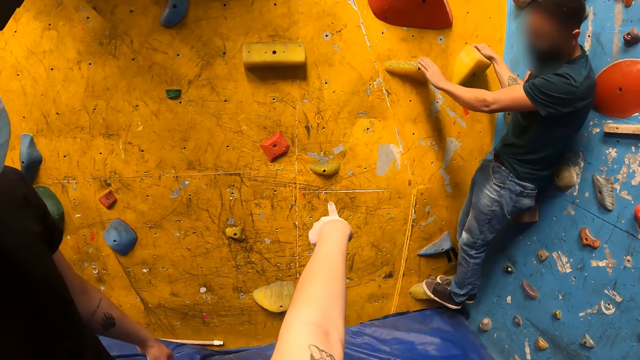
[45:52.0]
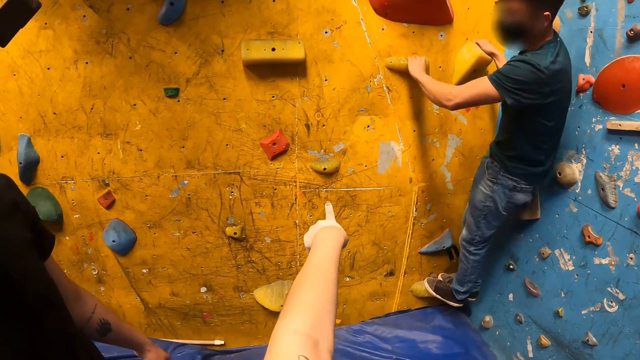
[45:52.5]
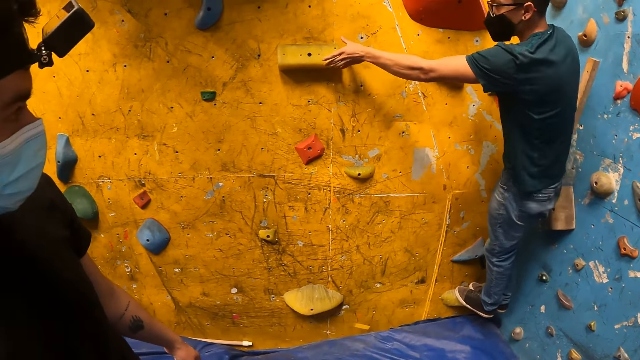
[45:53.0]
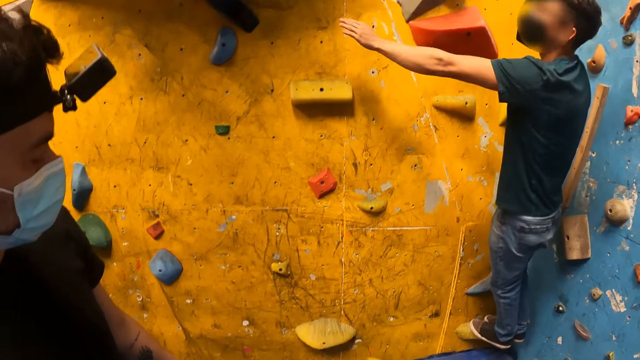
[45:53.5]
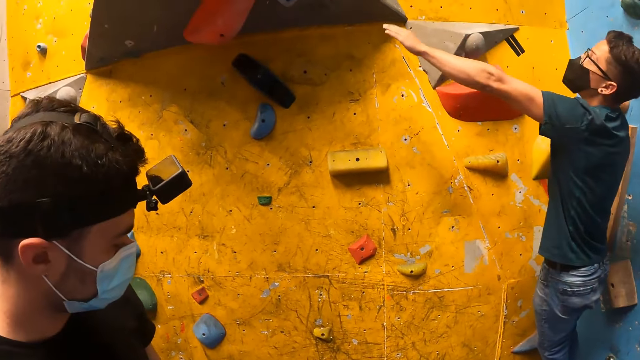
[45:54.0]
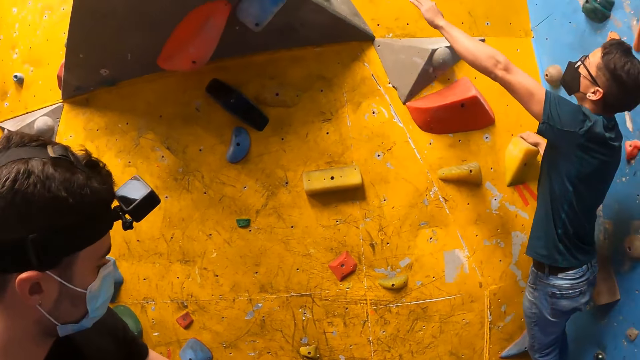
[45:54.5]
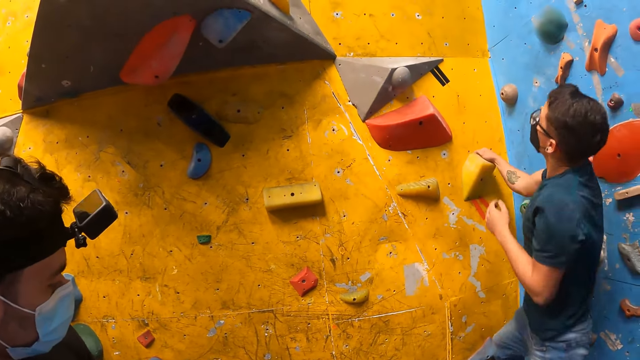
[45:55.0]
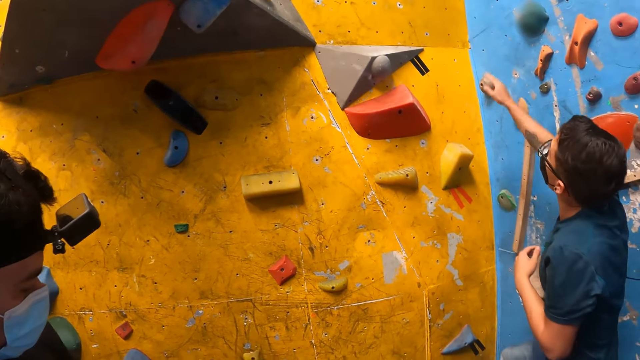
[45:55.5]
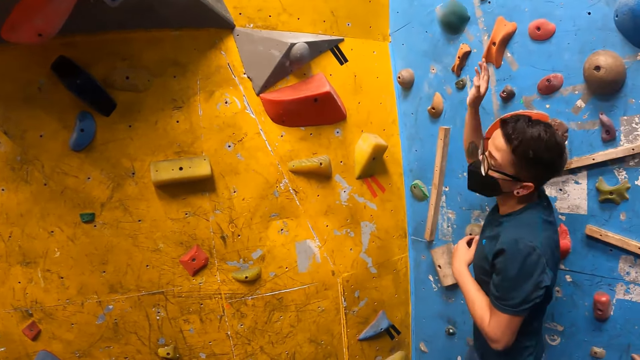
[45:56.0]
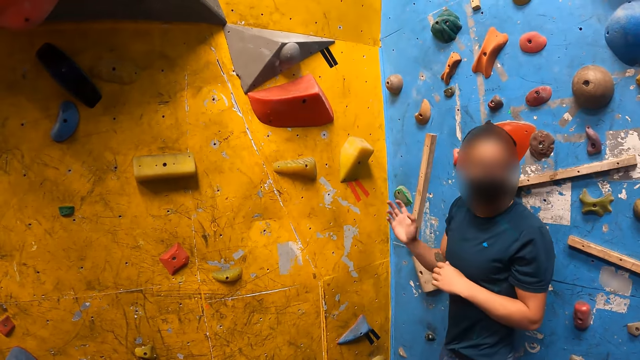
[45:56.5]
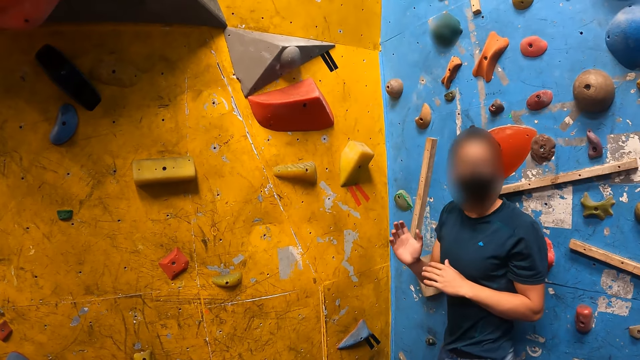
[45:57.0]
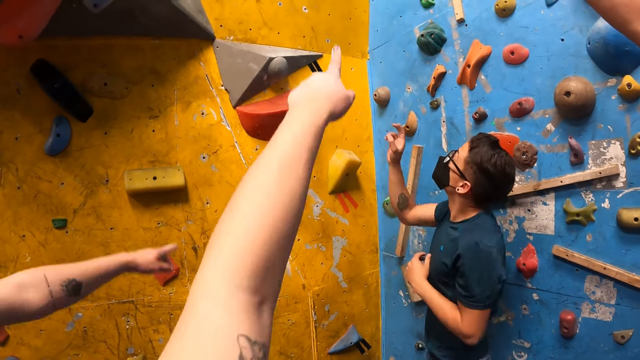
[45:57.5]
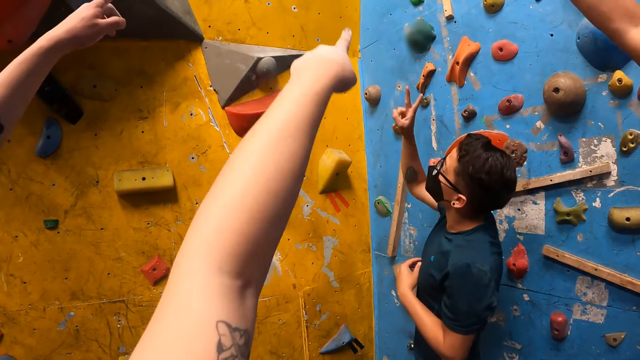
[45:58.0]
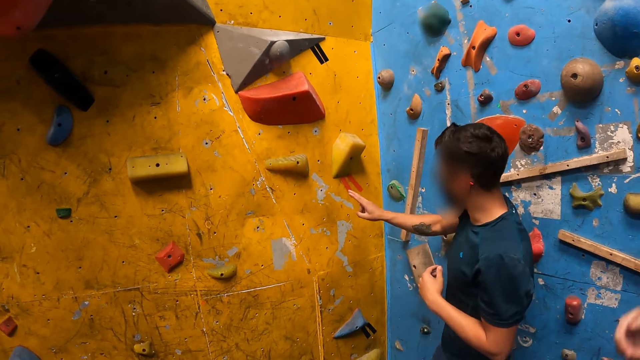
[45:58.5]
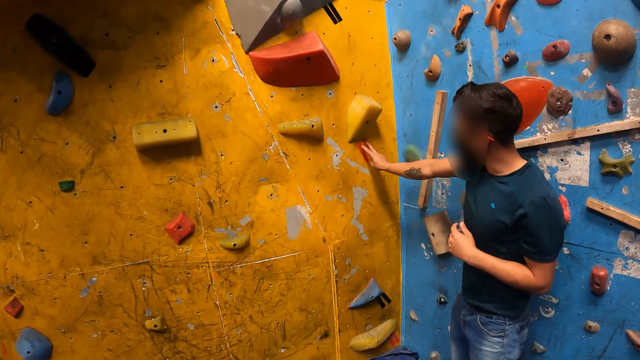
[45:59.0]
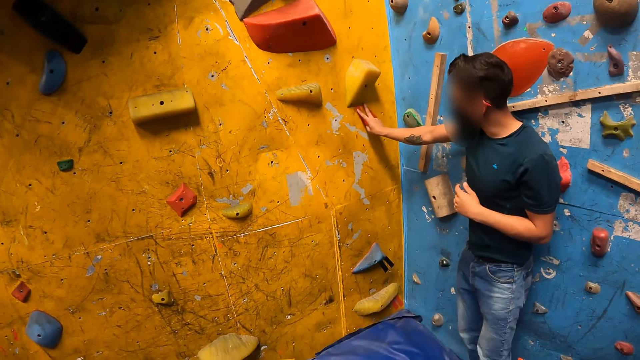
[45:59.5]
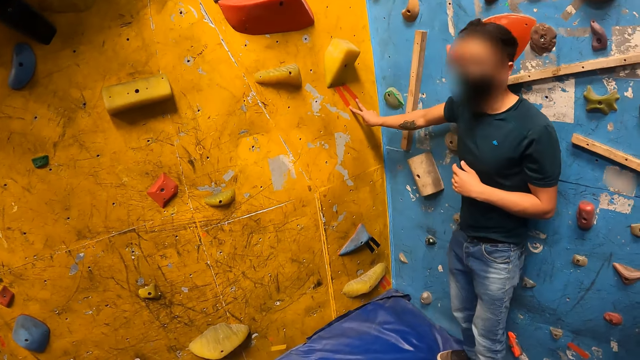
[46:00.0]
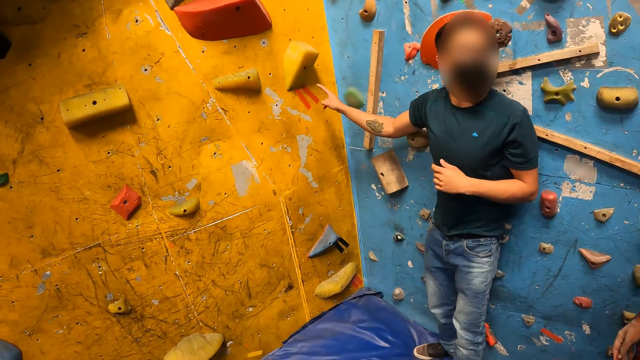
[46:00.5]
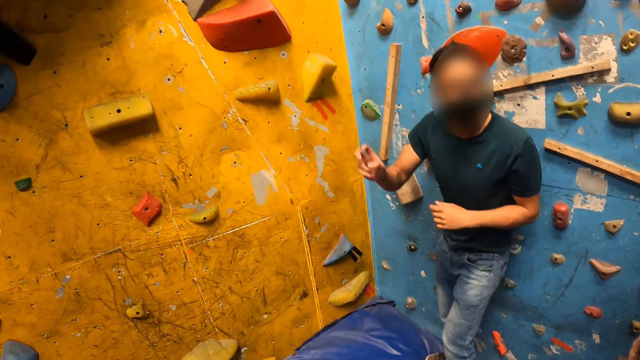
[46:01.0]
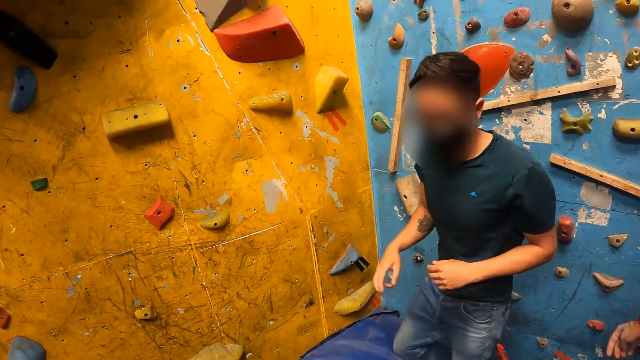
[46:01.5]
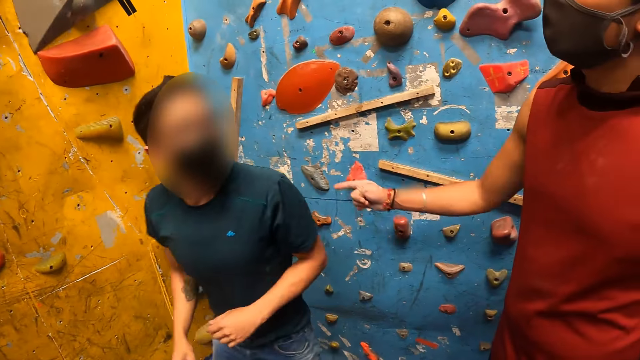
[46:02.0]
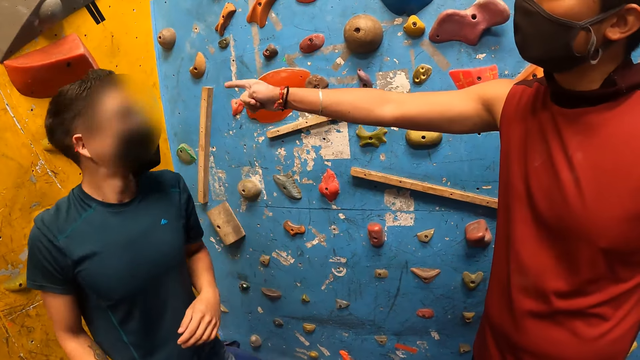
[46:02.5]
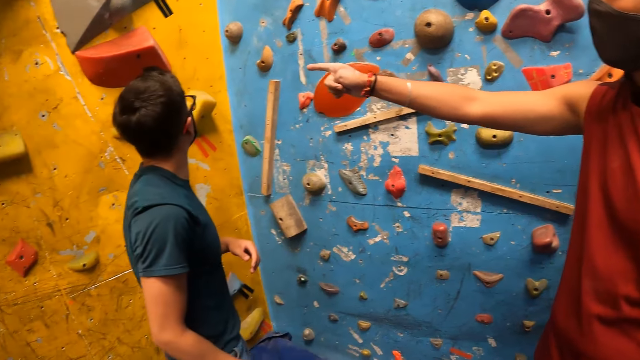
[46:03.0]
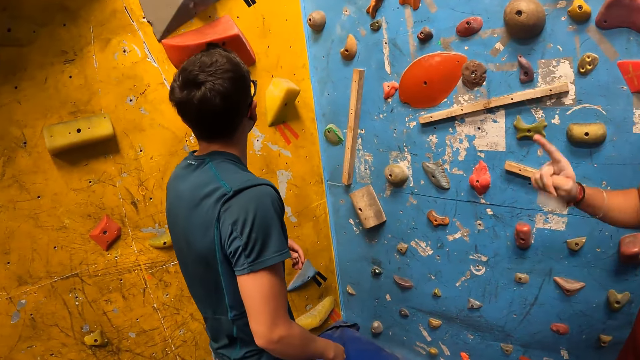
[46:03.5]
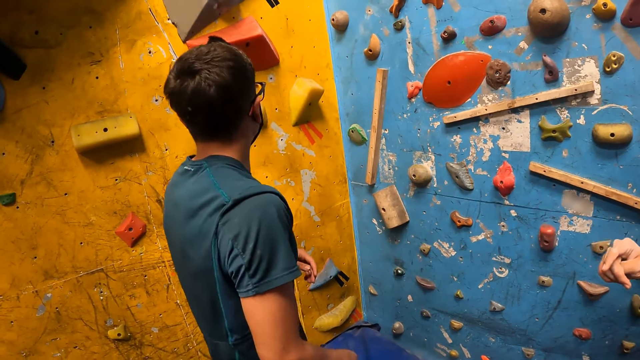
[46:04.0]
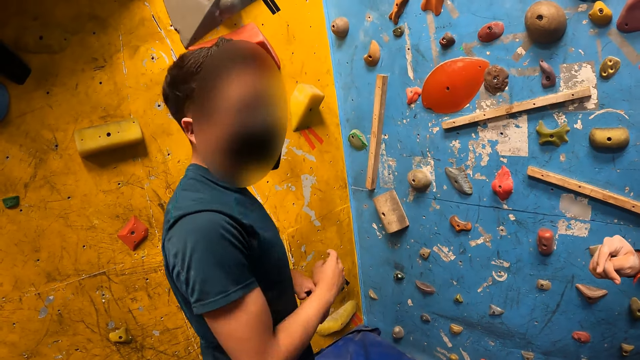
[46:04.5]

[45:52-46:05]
The camera wearer points at something on the wall. A man touches the wall with the left hand and raises his hand. The man steps down from the rocks on the wall, raises his hand, and looks behind. The man and two other men point at something and drop their hands. The first man touches the wall with his right hand, looks behind, and walks around the room. One of the other men points at something. The first man looks up.

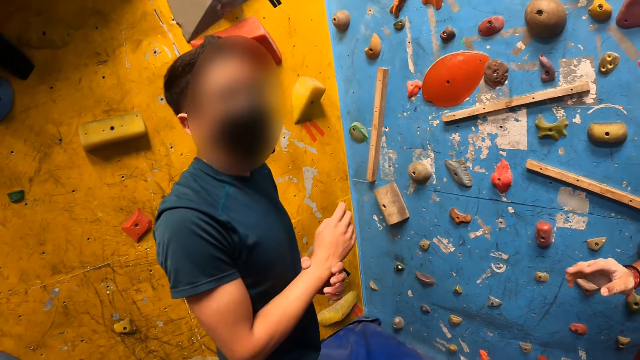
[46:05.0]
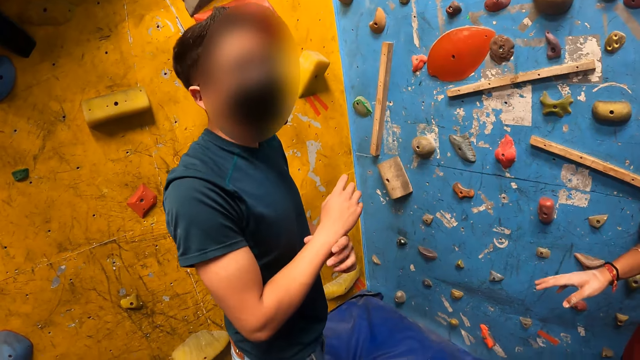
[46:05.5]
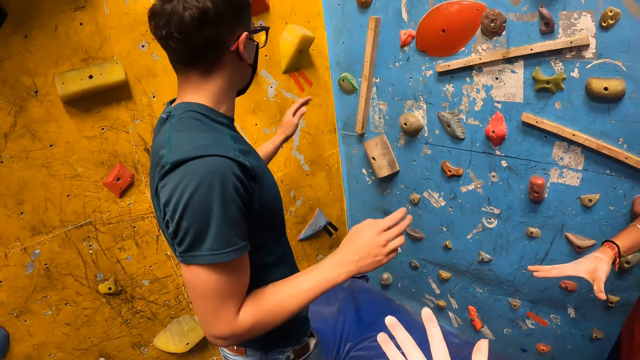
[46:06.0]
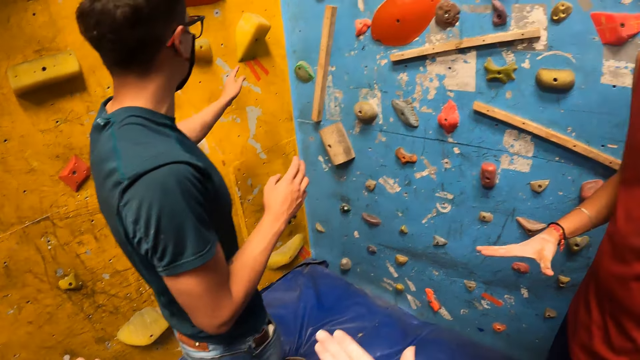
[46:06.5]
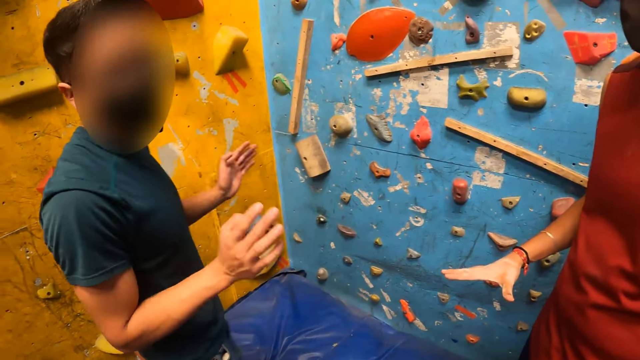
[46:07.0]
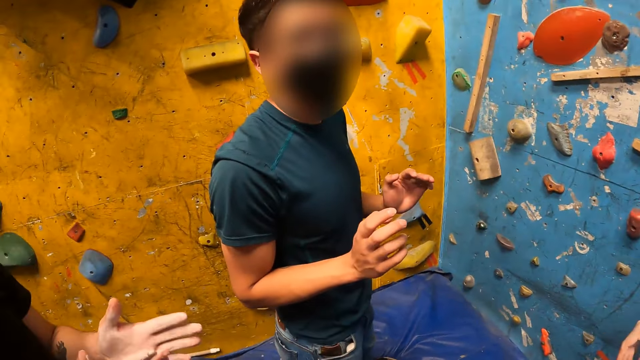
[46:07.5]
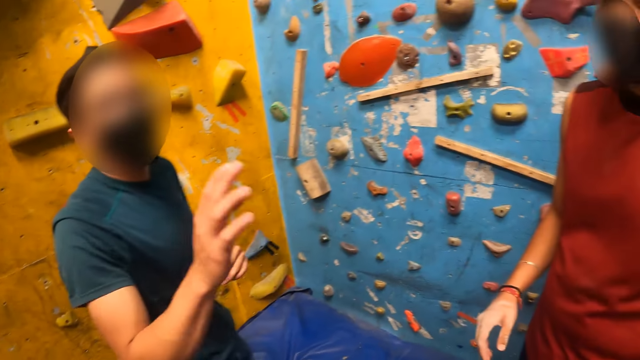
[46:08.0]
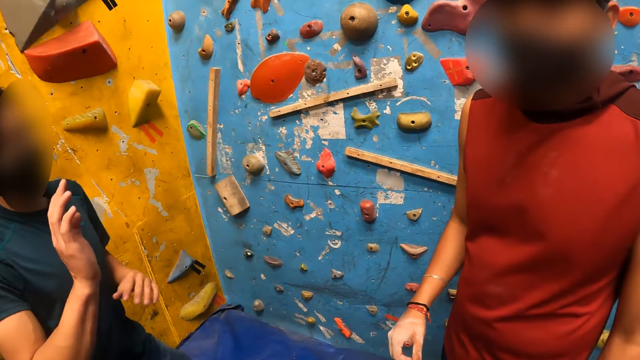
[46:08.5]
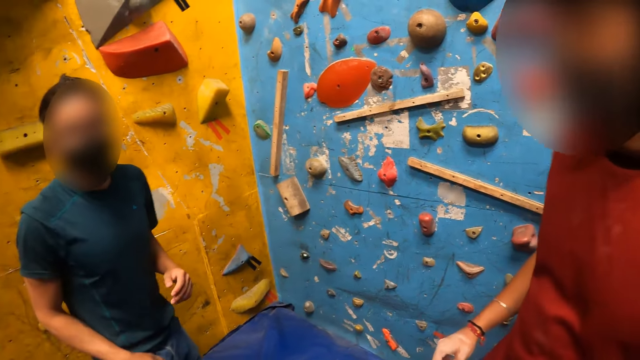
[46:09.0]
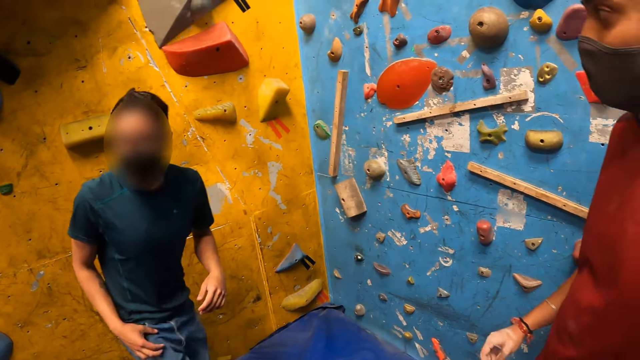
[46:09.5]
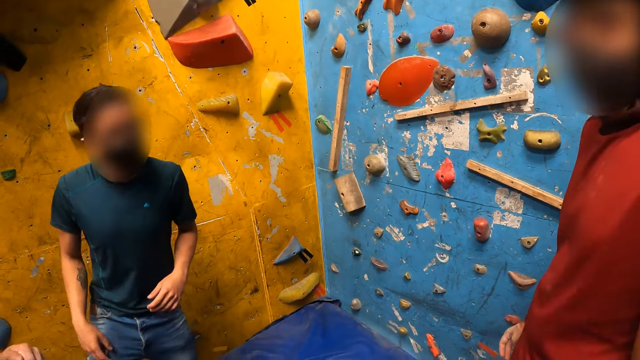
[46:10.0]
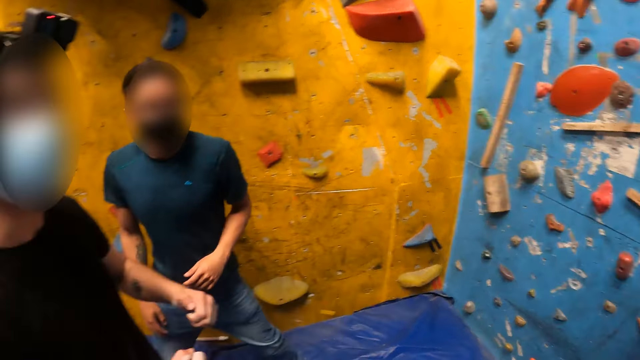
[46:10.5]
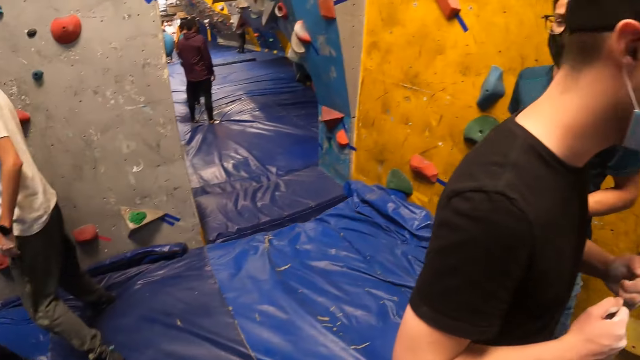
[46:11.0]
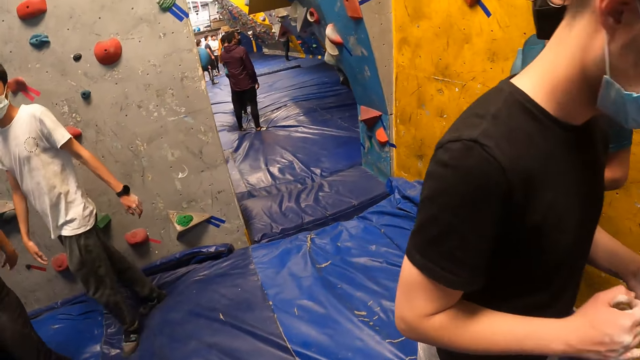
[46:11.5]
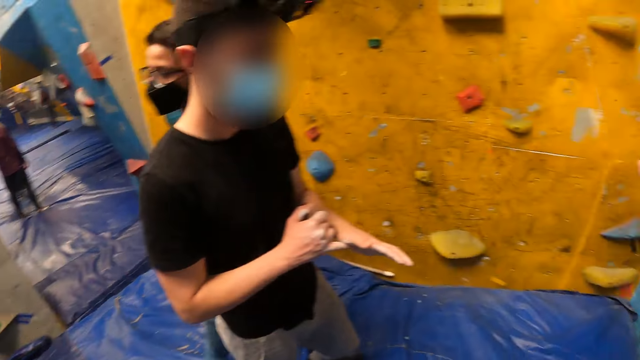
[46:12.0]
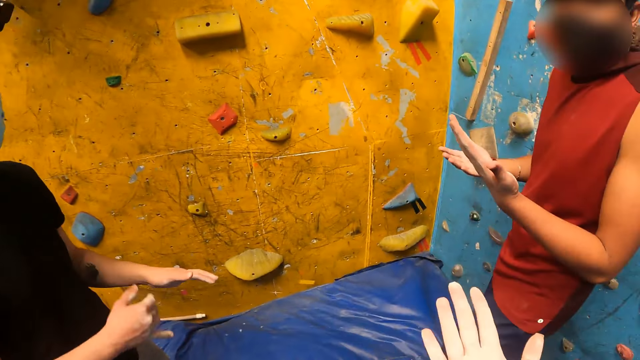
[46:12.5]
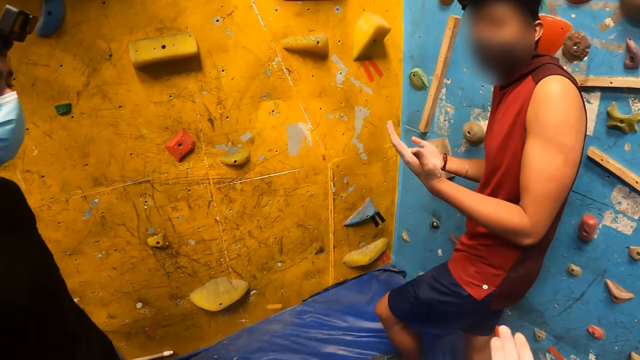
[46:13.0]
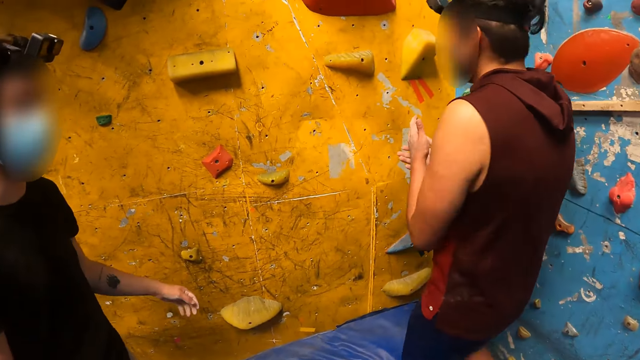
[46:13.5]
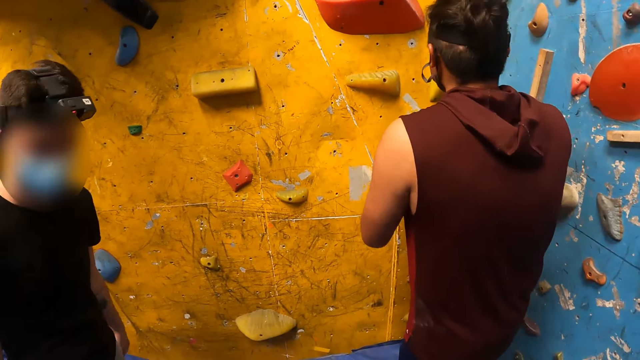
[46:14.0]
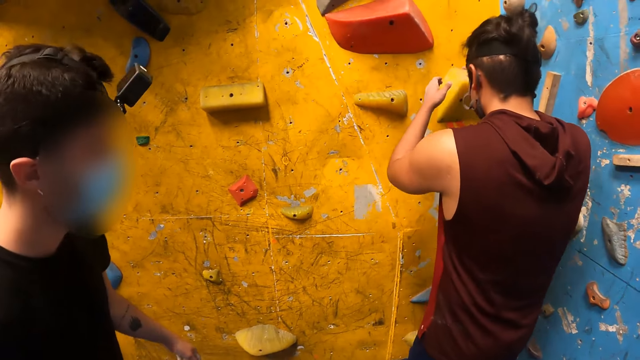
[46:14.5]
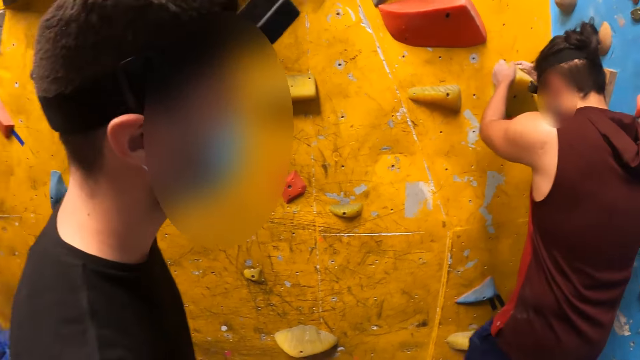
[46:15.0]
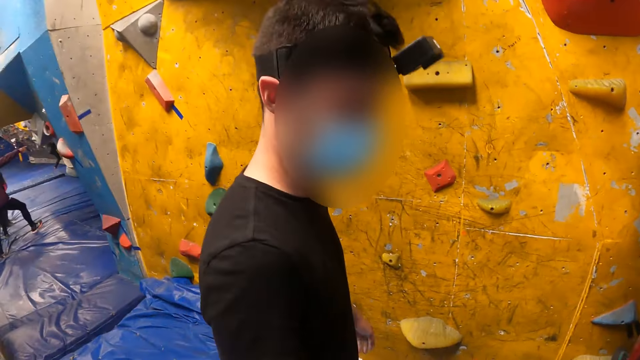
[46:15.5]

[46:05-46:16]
A man turns around. The man does something. The man points at something. The man talks to the camera wearer. The camera wearer looks around. They point at something. Another man moves hands. The camera wearer interacts with a man and another man. A third man checks hands. The camera wearer checks hands. The second man walks around the room. The third man climbs the rocks on the wall. The camera wearer points at something.
